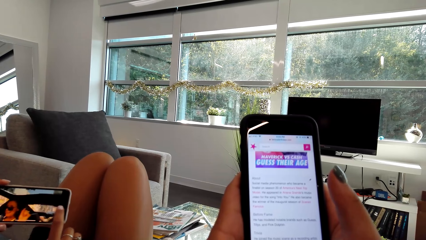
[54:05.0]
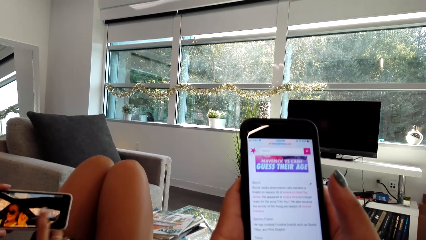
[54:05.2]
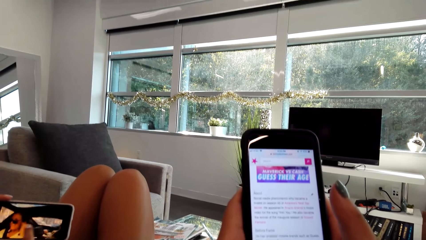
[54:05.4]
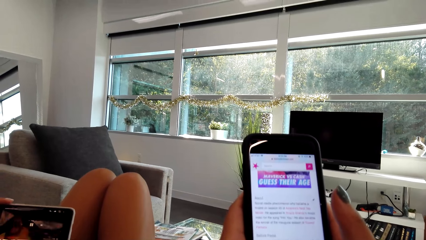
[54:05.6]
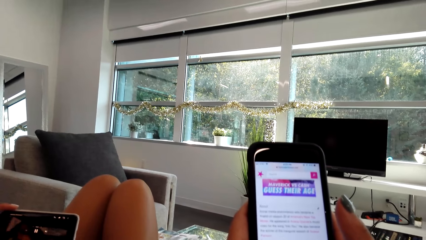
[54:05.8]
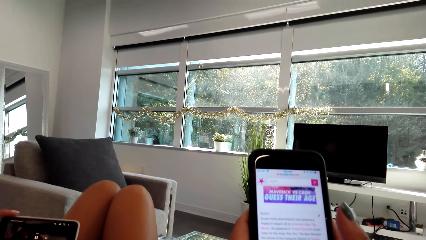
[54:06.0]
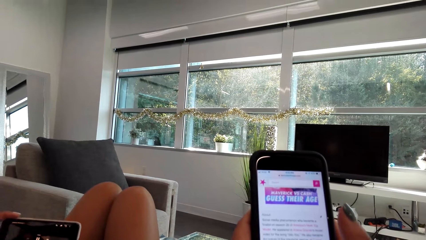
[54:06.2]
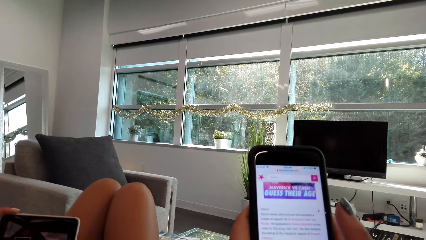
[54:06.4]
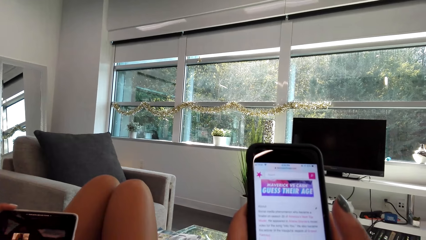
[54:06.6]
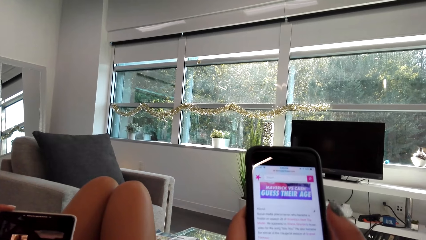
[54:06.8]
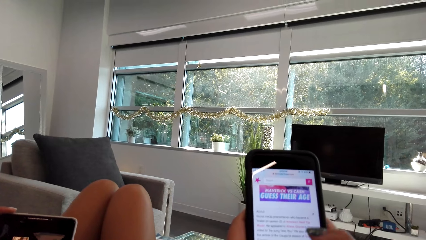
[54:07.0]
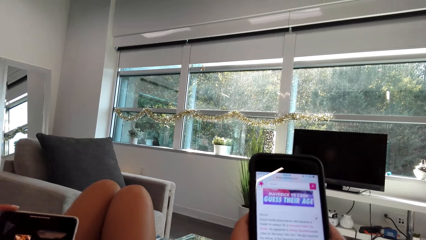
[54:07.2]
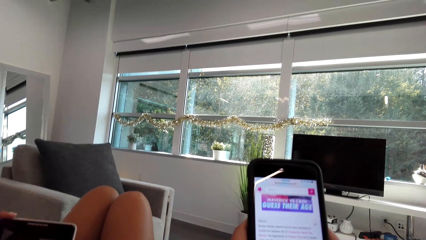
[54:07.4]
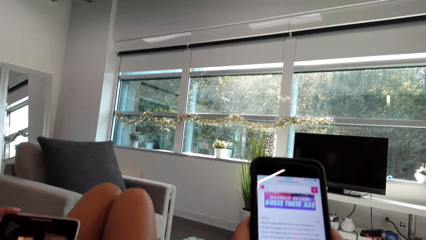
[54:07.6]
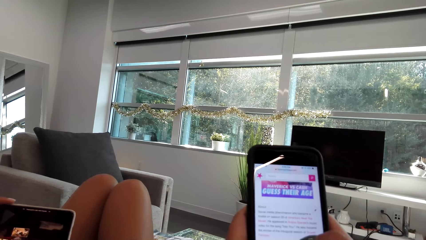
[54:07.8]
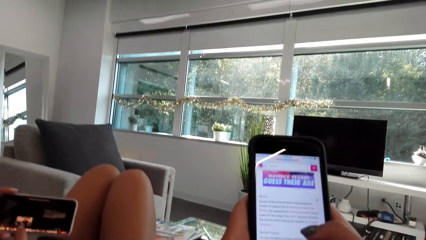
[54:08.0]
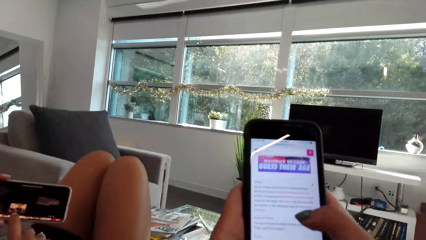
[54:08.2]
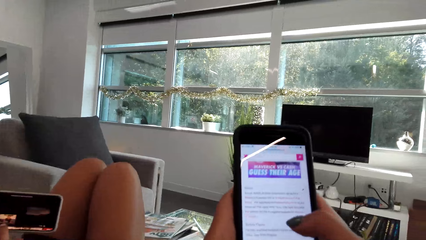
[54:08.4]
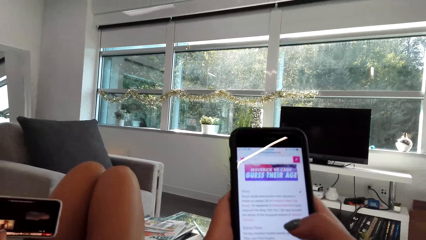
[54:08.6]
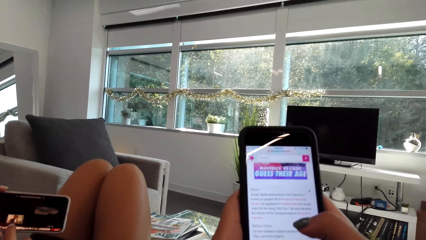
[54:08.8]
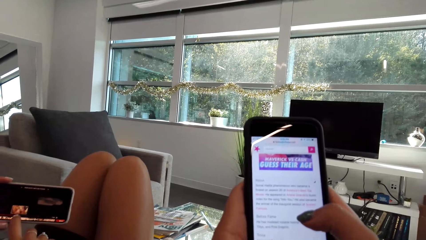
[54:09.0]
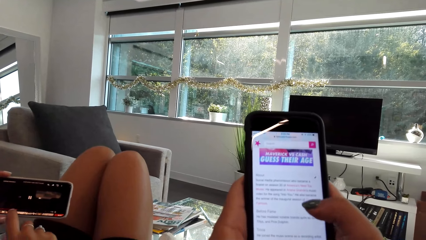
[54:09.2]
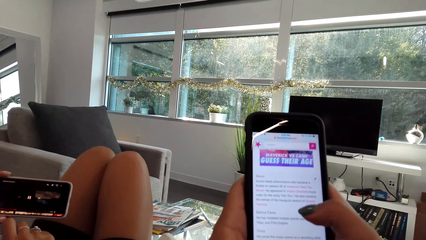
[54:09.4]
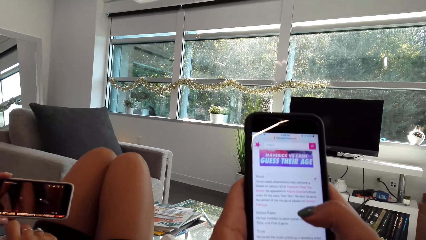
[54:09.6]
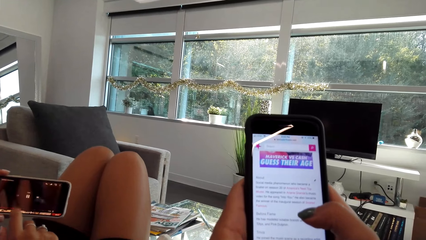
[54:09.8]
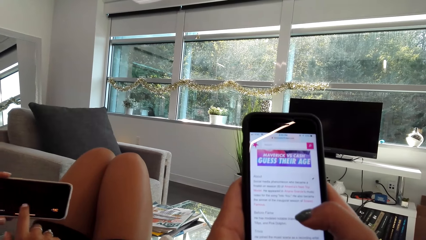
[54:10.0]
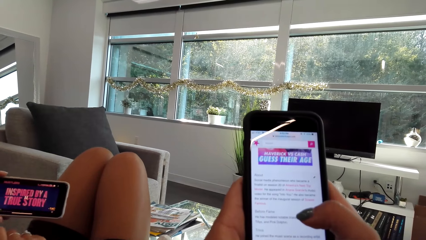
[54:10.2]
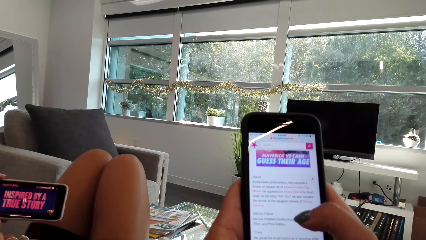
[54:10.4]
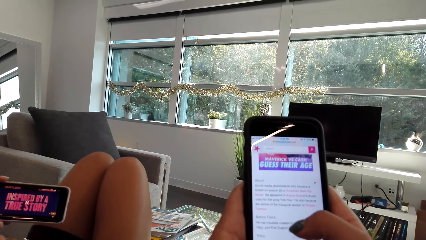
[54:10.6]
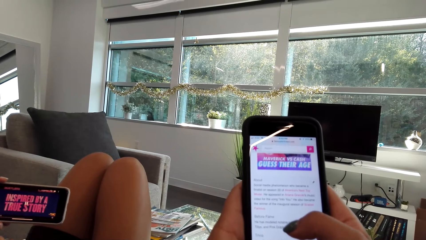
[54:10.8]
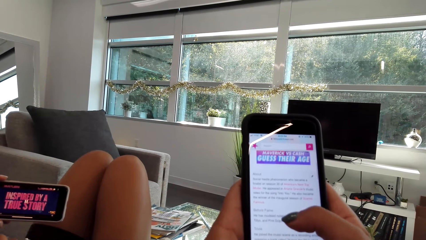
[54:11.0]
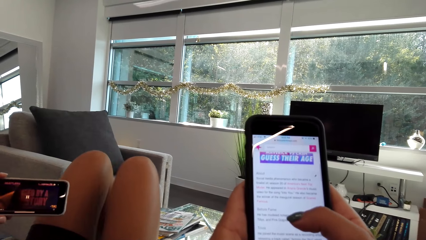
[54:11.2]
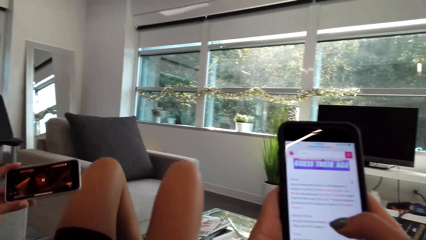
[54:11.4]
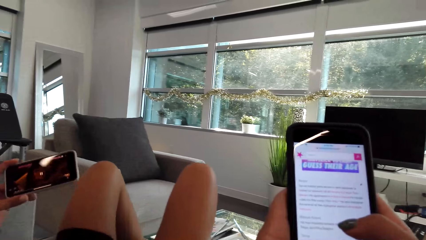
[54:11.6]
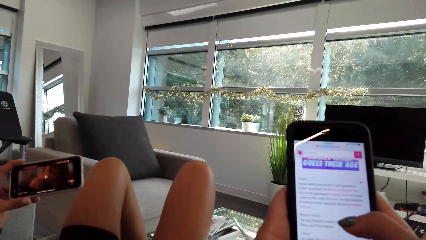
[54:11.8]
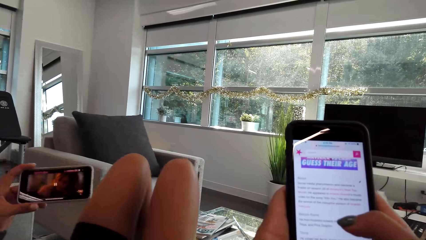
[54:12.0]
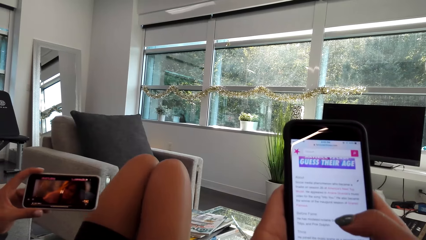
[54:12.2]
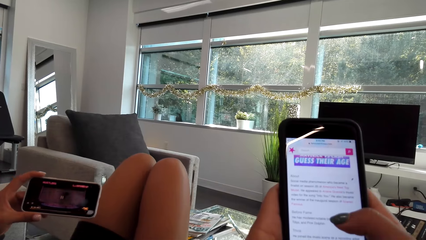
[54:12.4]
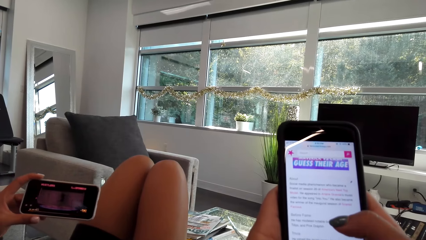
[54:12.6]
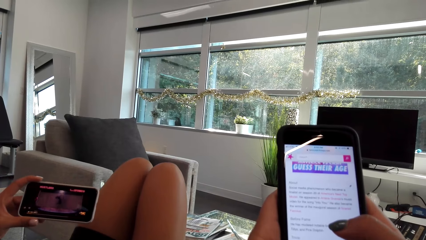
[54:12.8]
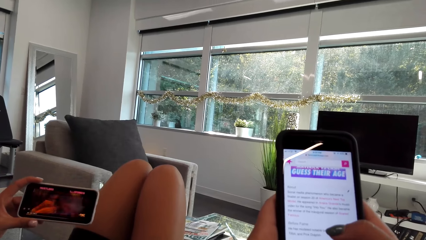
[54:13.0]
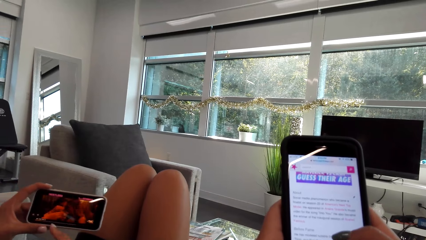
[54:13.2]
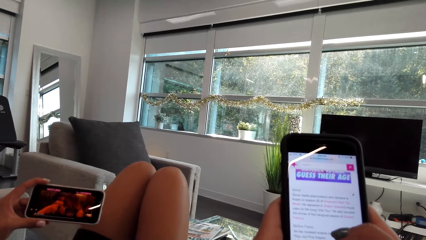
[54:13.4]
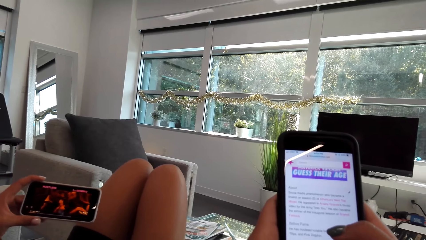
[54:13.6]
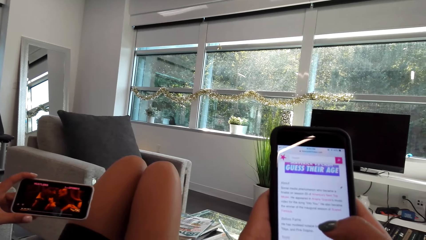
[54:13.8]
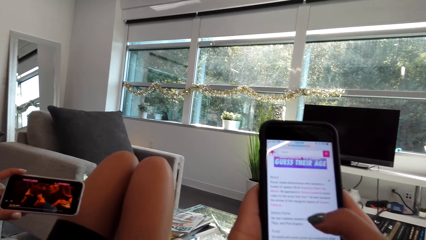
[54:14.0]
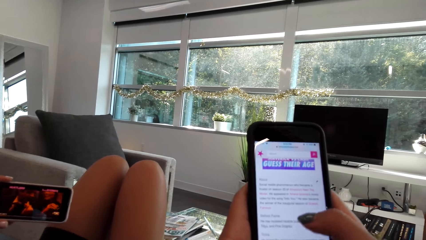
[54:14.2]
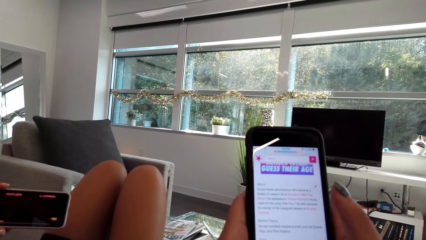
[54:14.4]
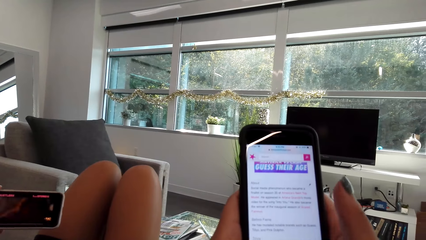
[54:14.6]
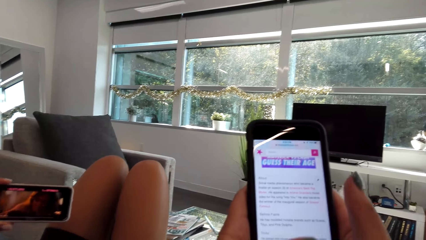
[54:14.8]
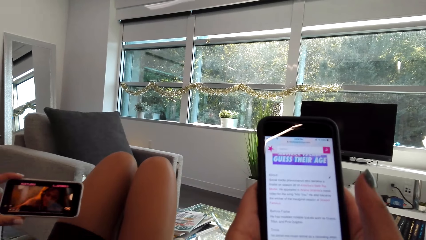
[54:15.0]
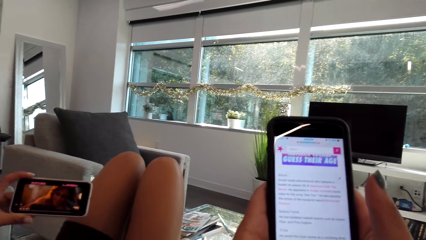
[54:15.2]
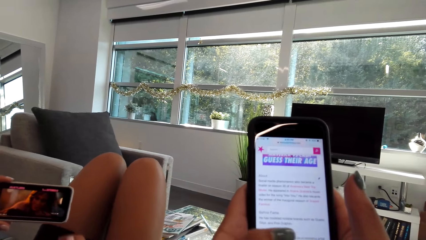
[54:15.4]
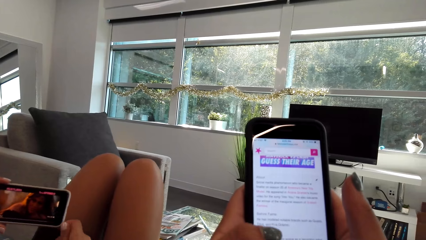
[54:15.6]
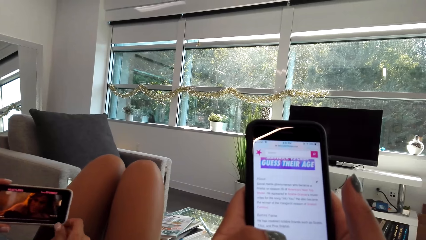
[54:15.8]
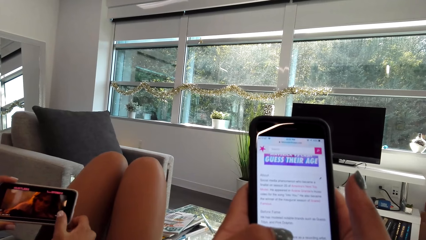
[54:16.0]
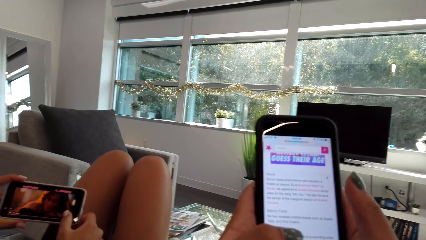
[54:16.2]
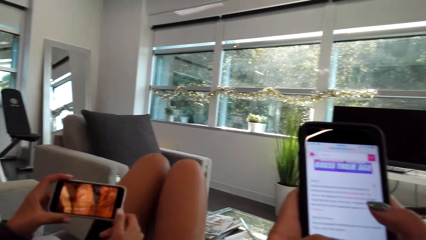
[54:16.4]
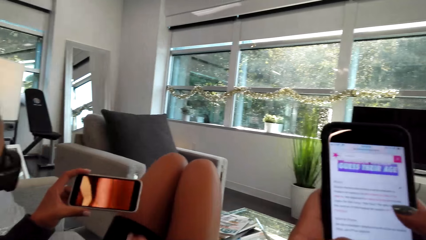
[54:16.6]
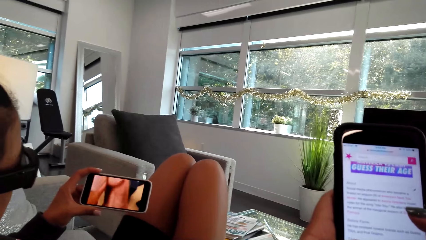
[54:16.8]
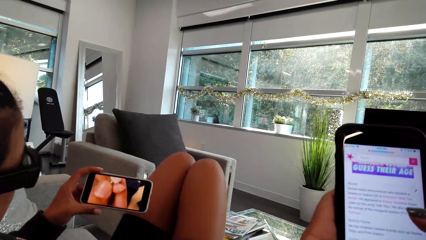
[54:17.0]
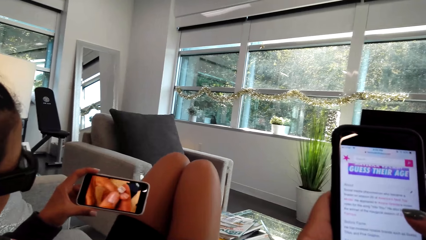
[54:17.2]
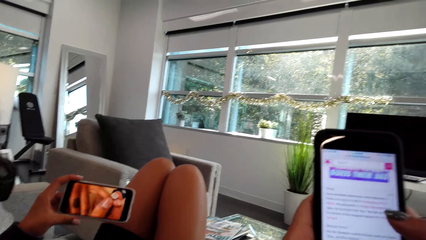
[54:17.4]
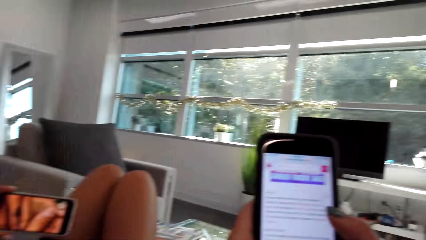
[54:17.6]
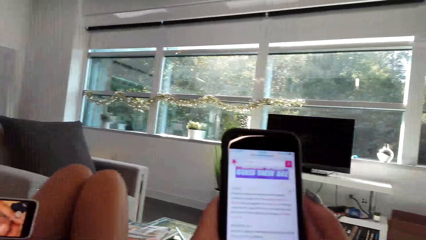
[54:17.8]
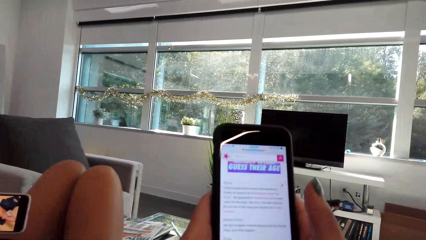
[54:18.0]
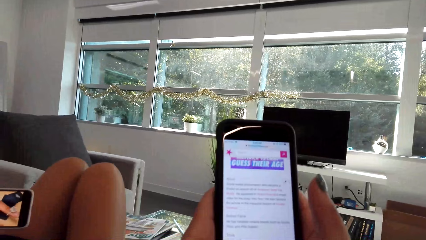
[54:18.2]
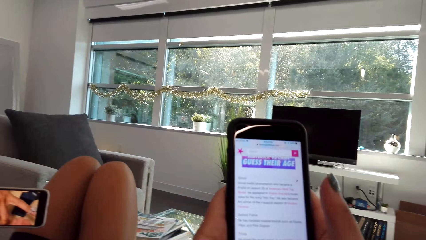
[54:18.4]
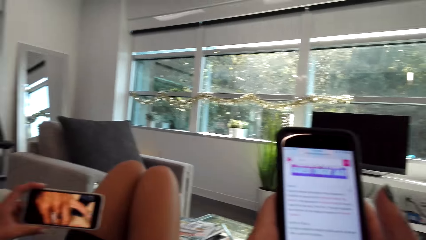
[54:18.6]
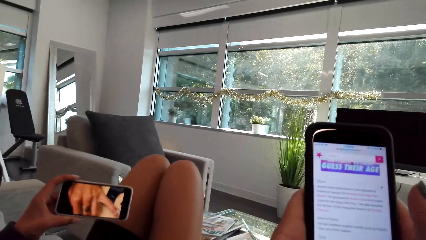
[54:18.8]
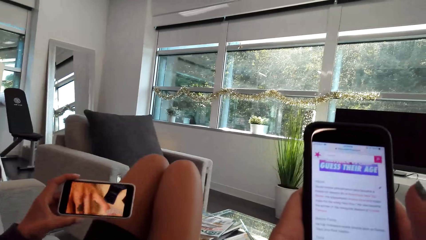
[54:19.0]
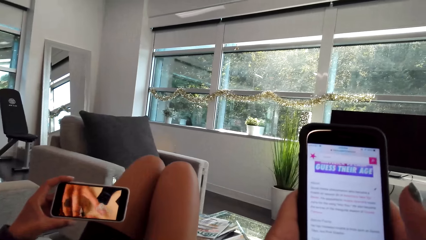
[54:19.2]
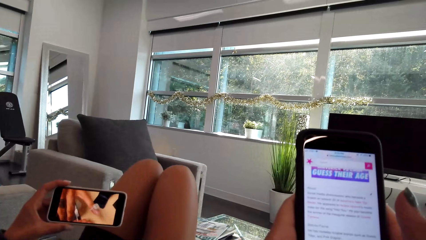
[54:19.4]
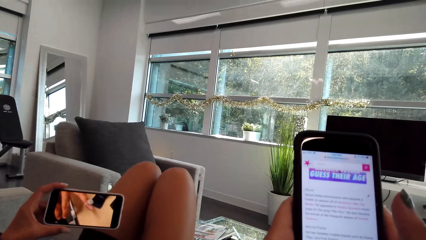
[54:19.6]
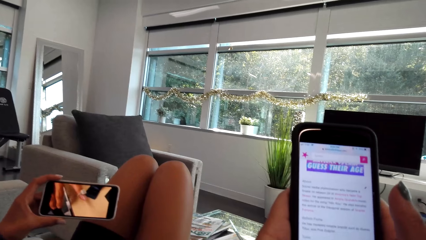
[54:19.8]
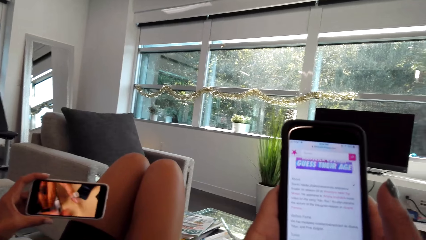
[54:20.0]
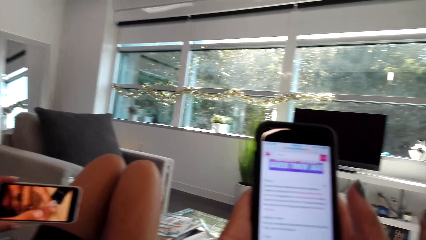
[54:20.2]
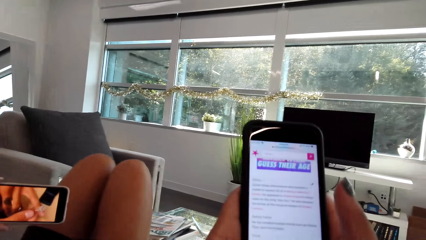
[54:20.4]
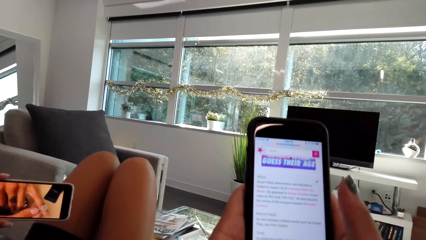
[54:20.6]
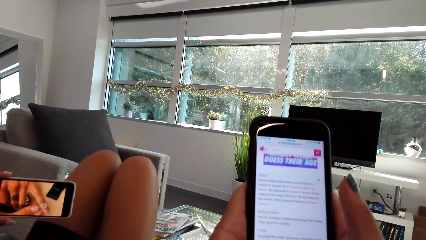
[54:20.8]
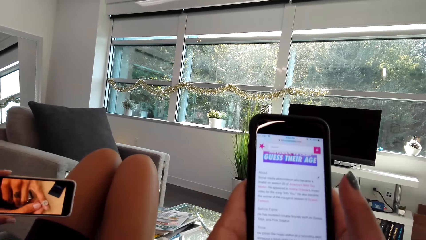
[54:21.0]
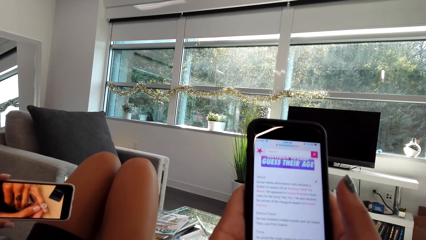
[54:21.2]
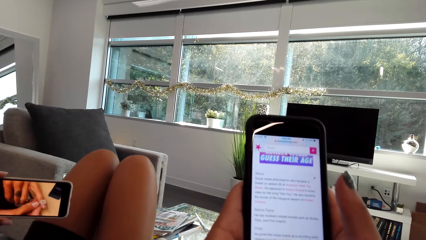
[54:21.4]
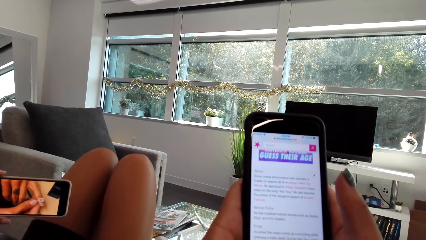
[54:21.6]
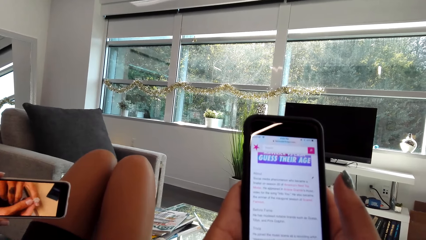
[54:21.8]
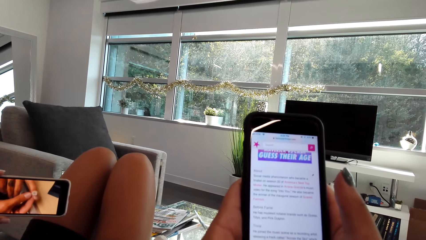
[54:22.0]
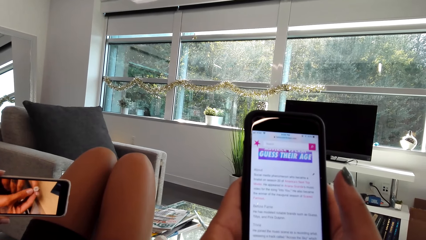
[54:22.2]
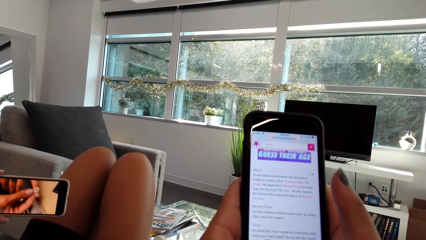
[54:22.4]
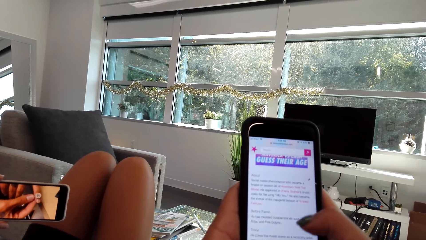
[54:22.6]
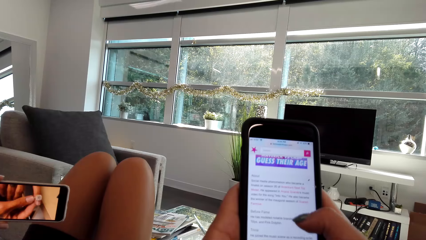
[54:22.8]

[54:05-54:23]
The camera wearer looks at the phone. They swipe the phone. They look ahead. They converse with a person. They scroll the phone. They read from the phone.
